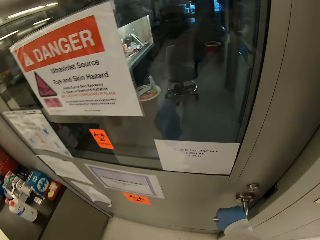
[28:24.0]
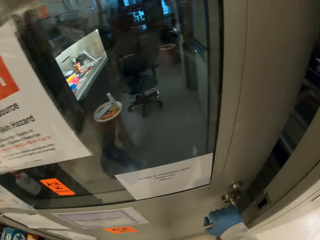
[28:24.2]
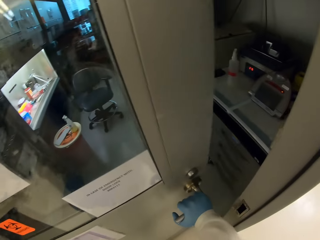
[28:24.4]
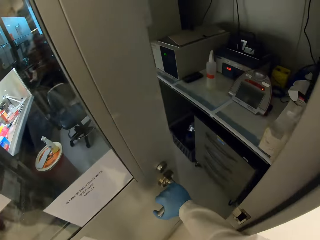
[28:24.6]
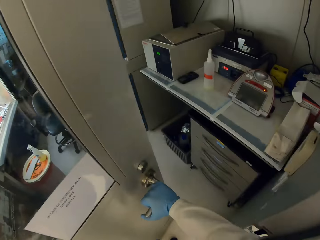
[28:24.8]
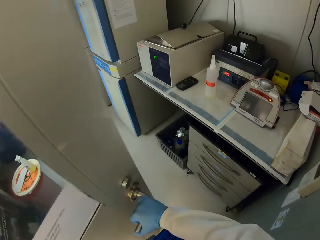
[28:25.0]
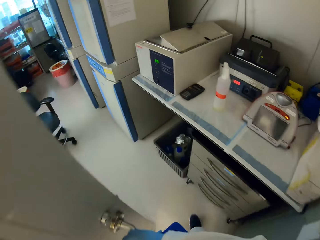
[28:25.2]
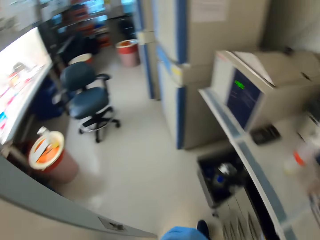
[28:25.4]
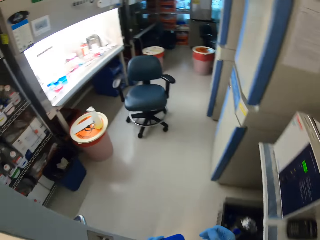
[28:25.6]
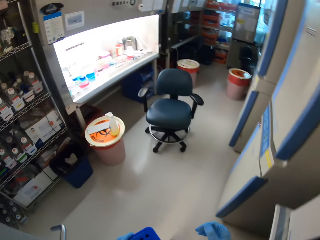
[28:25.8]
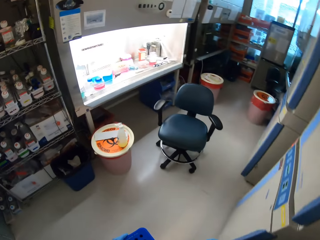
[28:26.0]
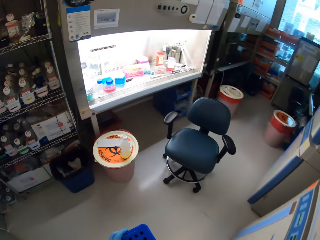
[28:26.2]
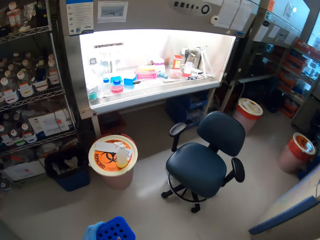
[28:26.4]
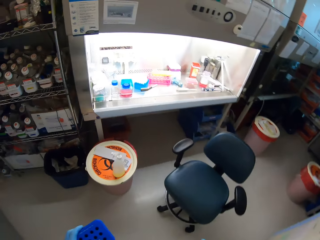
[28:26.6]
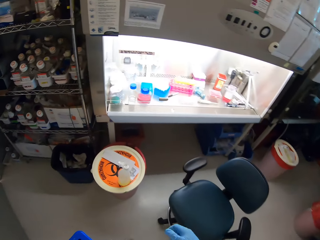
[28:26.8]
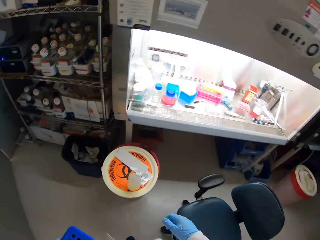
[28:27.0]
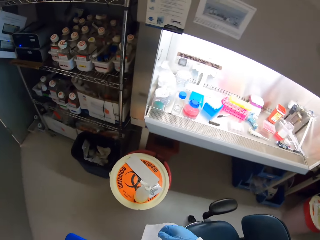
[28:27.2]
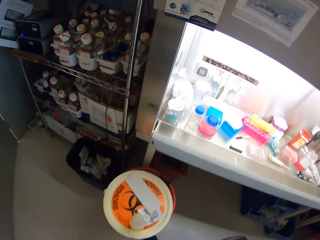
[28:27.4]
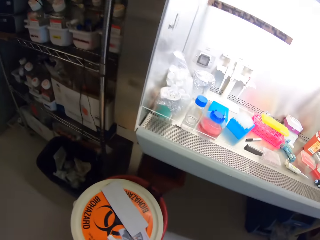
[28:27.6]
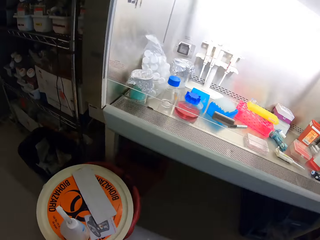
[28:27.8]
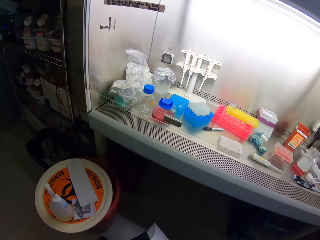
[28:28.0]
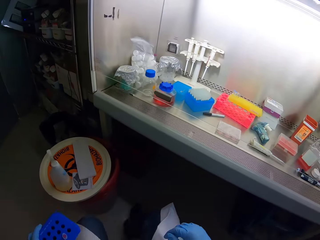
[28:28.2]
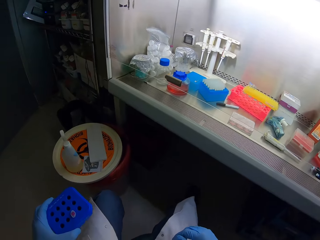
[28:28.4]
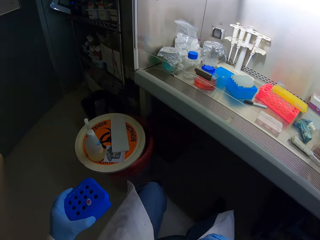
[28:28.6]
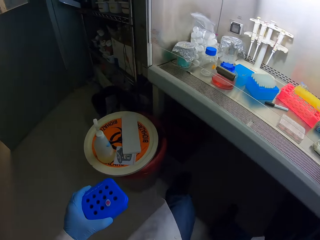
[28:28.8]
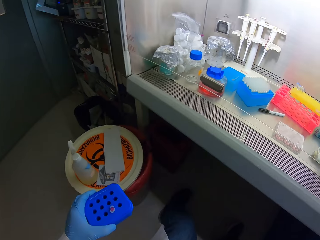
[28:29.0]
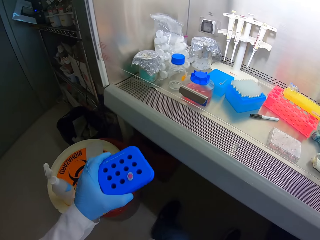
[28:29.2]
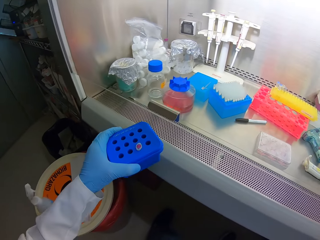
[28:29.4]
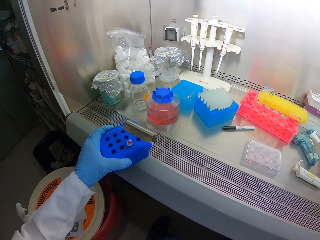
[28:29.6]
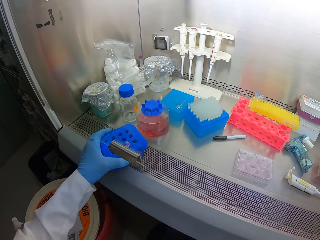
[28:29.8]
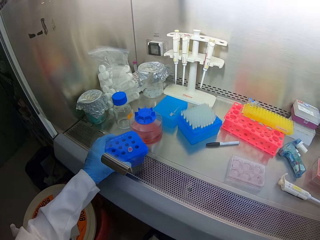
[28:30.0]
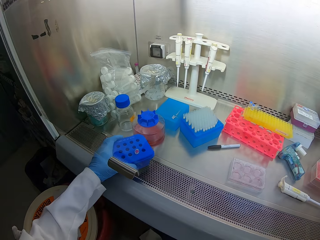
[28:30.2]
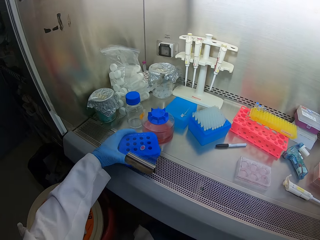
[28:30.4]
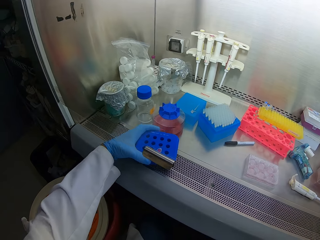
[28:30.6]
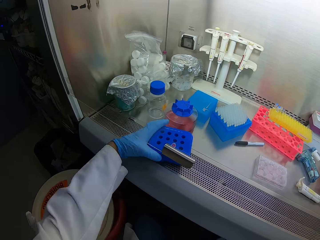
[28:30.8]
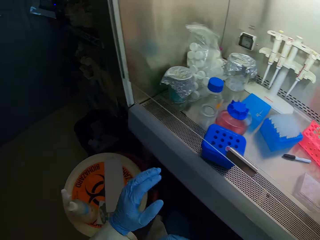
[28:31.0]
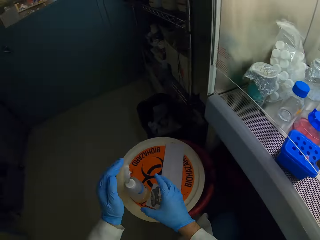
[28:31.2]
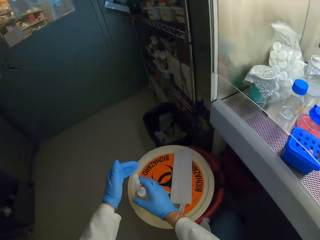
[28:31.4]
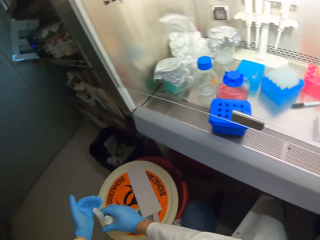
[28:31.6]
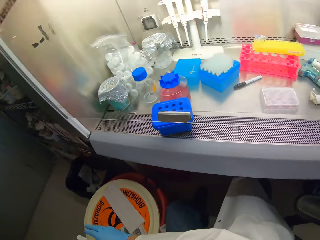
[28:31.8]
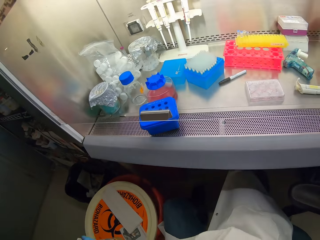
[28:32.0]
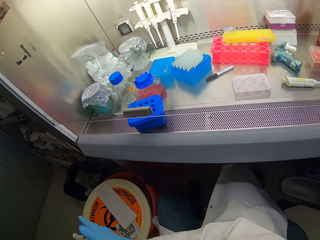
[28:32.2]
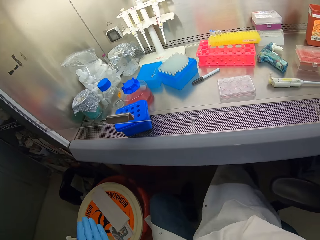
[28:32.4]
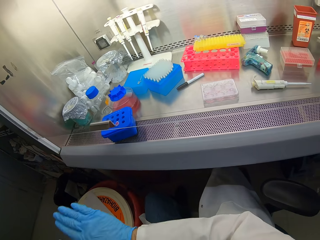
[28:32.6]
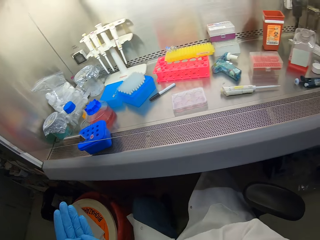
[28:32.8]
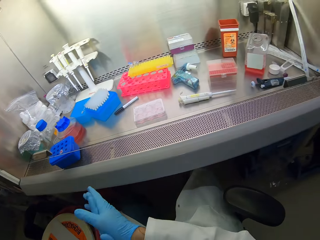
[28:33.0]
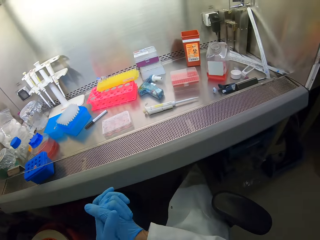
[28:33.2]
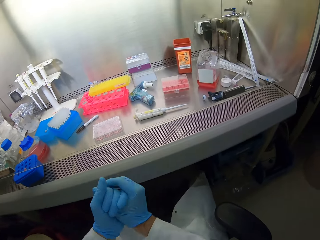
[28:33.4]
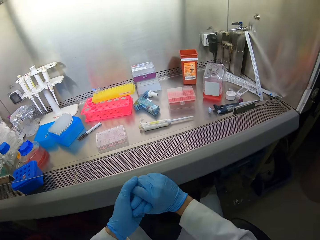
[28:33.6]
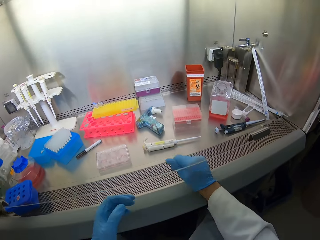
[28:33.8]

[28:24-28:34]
The camera wearer opens the door. They walk in the room. They sit down. They put a tube rack down. They place a container on top. They spray liquid on the hand. They sanitize hands. They look around. They rub both hands.

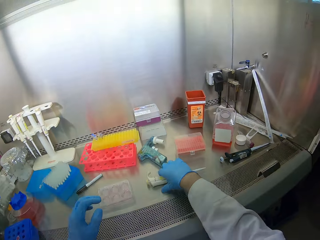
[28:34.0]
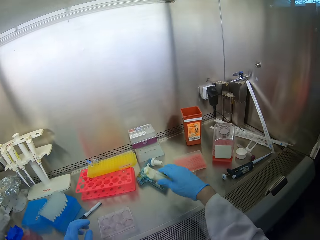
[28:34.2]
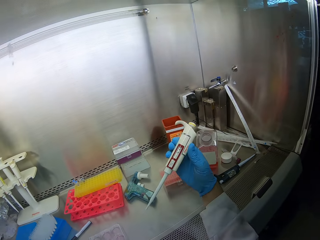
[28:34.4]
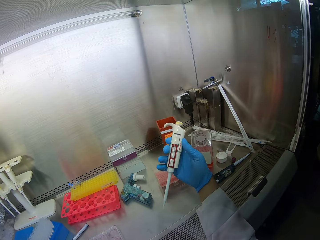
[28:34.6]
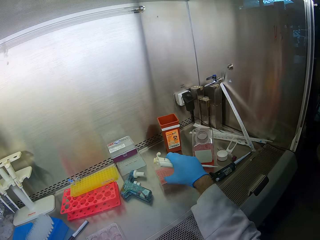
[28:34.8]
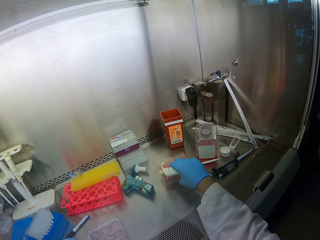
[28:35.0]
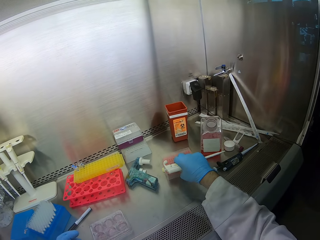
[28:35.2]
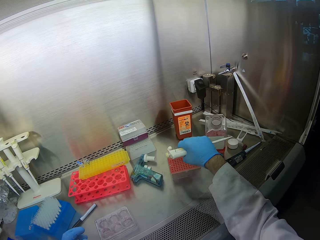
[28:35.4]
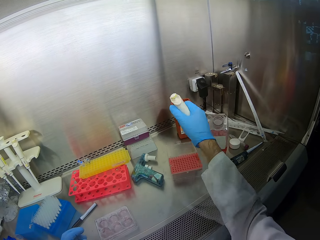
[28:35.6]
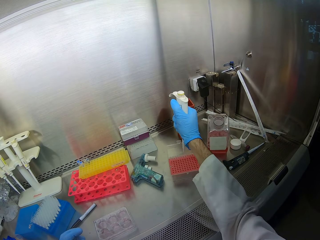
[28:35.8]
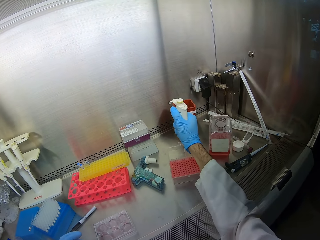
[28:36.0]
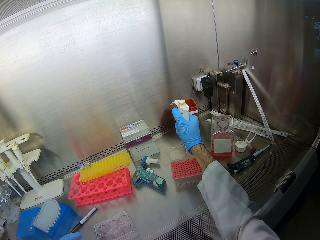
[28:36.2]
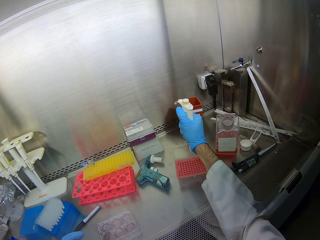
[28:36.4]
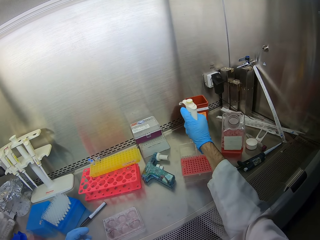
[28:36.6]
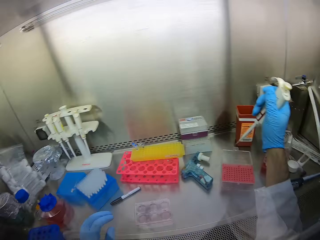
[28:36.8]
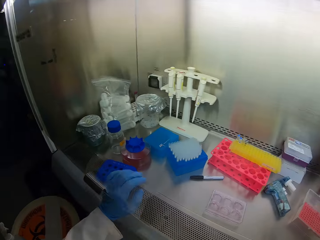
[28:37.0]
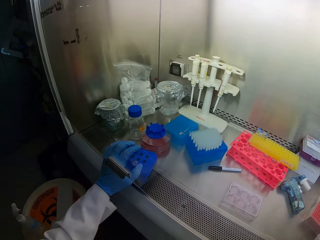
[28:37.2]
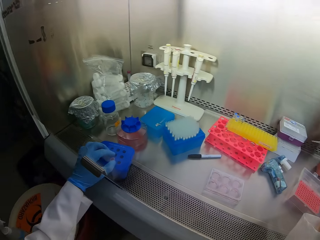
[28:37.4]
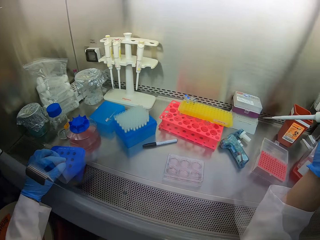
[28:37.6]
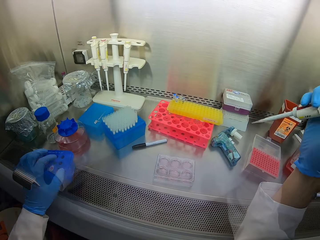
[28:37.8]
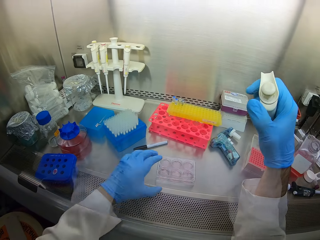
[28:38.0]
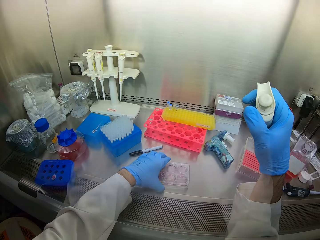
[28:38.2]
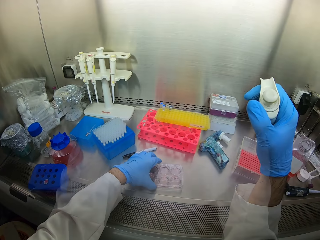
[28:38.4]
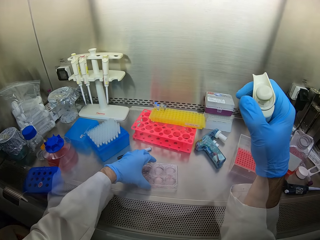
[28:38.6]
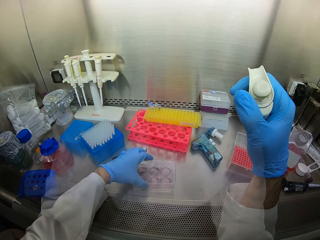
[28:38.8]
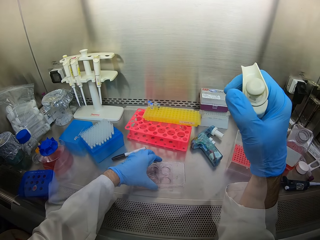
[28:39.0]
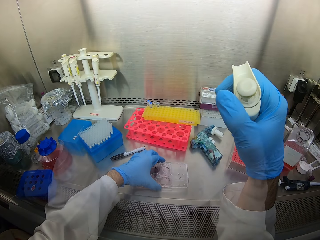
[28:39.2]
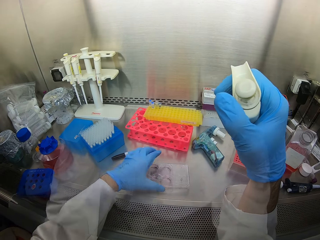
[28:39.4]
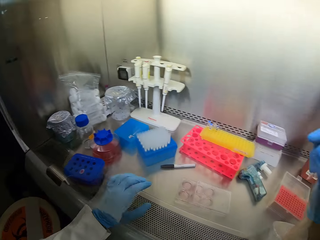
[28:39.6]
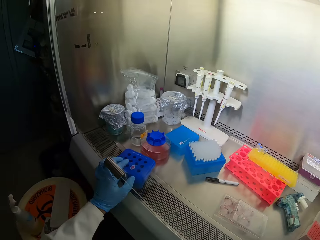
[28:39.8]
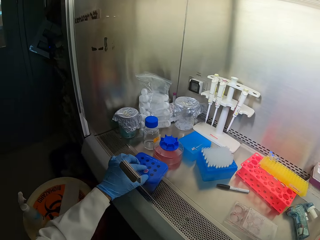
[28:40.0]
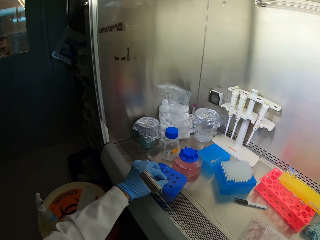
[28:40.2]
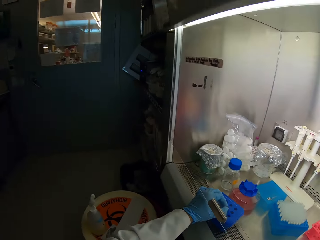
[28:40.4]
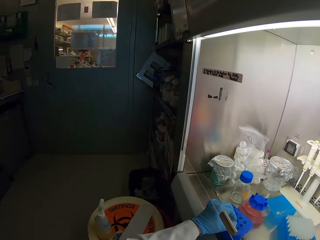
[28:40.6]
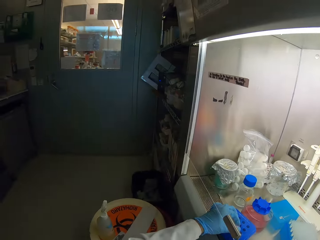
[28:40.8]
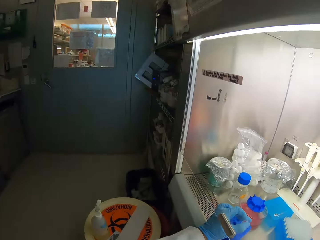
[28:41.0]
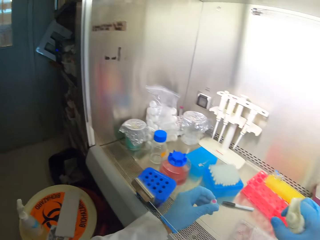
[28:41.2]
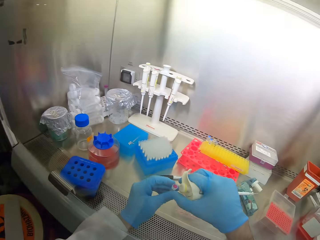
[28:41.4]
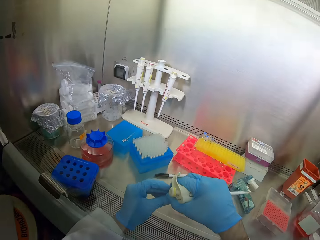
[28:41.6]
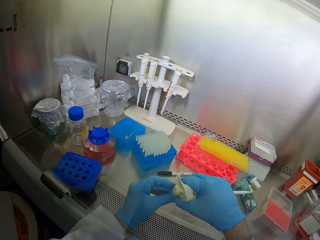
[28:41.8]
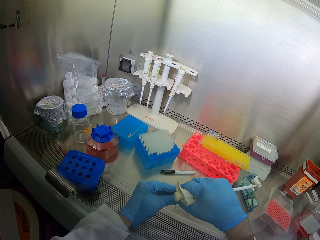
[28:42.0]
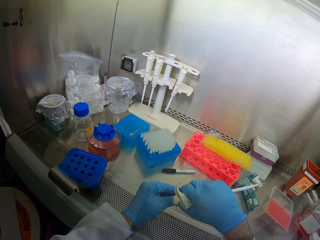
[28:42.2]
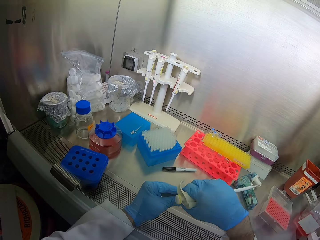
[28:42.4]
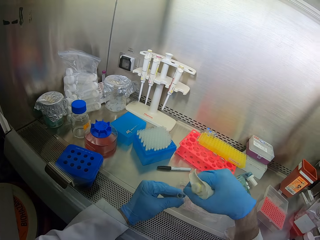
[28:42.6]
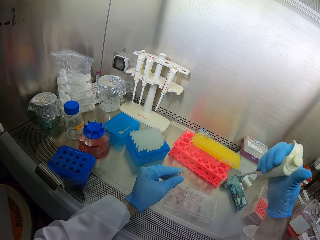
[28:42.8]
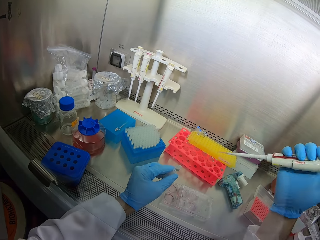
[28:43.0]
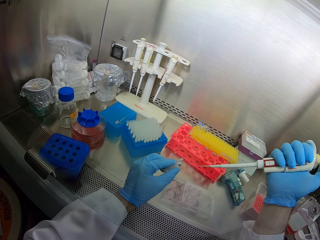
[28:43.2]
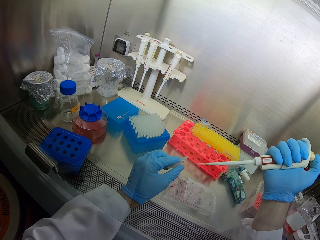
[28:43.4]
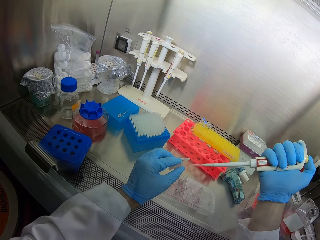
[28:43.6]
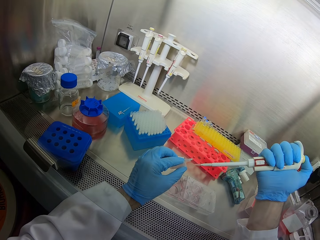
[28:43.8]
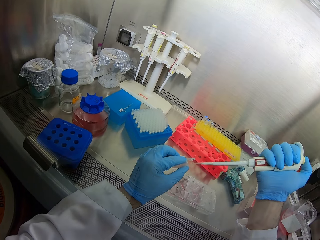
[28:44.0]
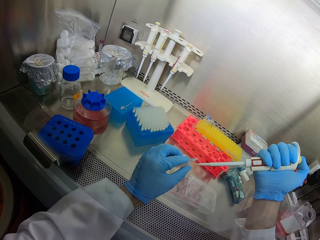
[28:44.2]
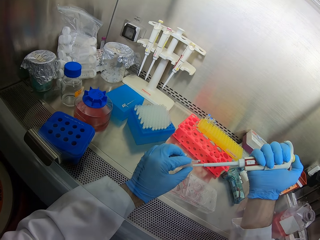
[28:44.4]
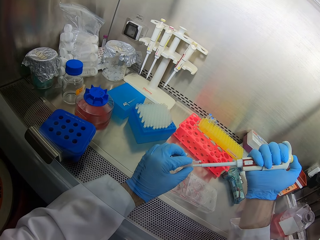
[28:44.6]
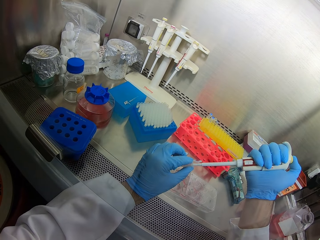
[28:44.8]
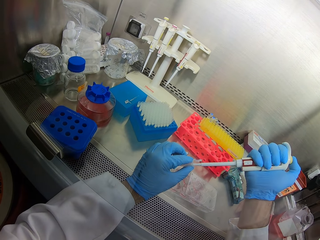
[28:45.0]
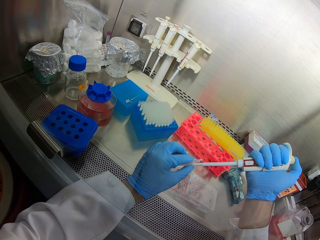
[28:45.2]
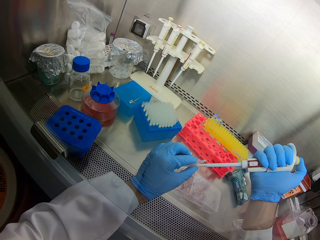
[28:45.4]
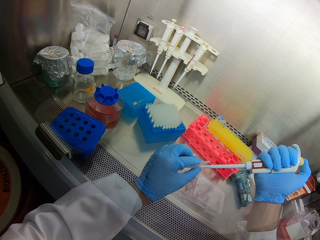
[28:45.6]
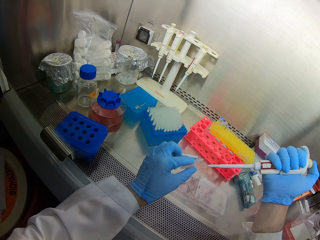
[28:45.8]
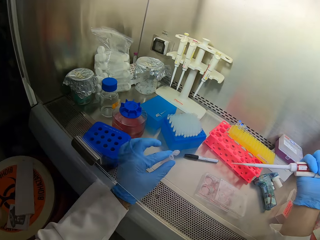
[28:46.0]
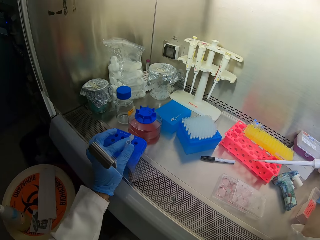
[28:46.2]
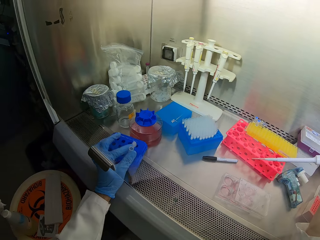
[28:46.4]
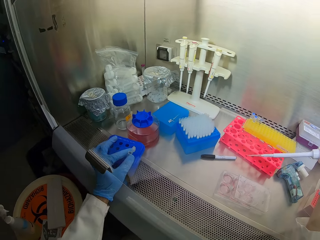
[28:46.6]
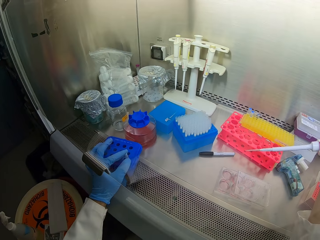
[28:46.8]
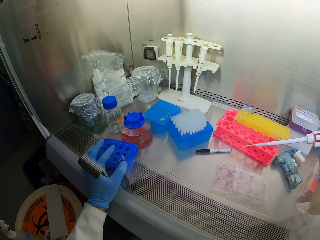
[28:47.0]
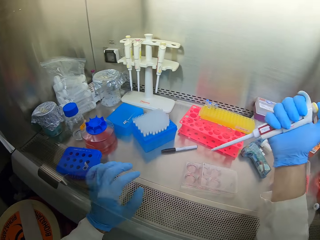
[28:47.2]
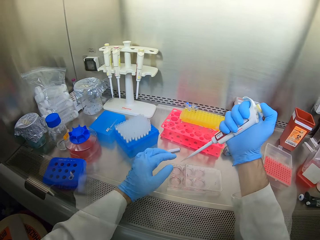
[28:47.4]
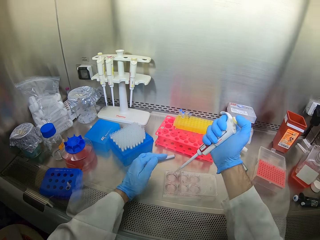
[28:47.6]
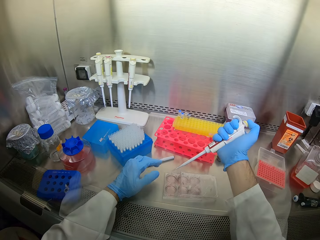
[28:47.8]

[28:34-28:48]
The camera wearer picks up a tool with the left hand. They open a container. They pick something from the container. They move around. They hold something from the container. They move the container. They open the container. They pick up a tube. They look around. They hold something with both hands. They move the right hand. They take liquid from the test tube. They insert the tool in a small bottle.
